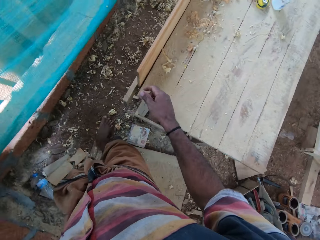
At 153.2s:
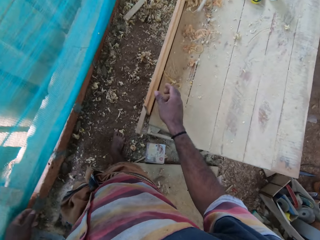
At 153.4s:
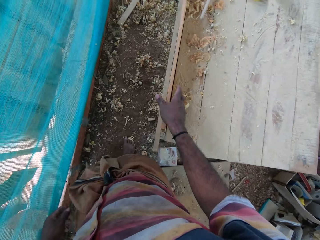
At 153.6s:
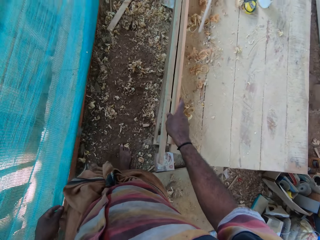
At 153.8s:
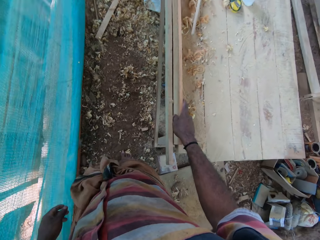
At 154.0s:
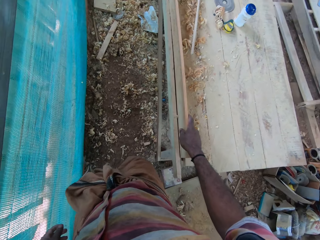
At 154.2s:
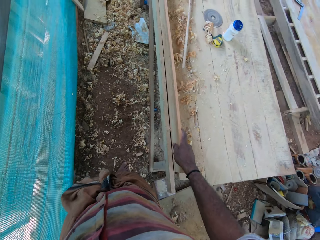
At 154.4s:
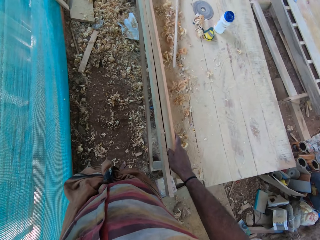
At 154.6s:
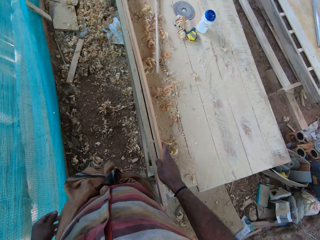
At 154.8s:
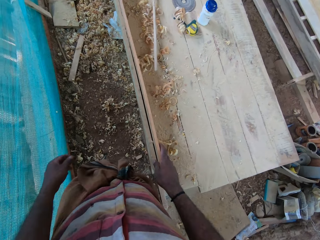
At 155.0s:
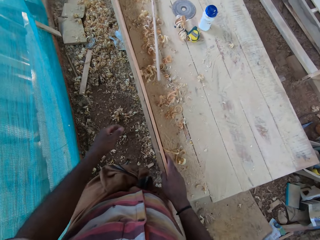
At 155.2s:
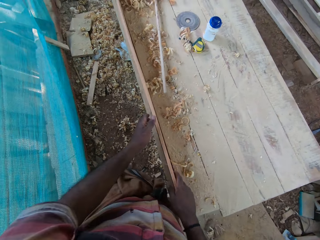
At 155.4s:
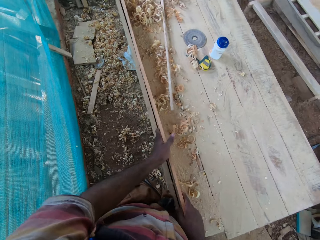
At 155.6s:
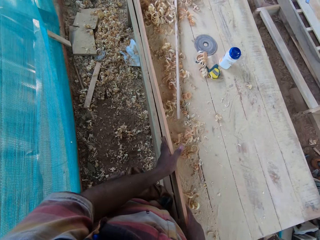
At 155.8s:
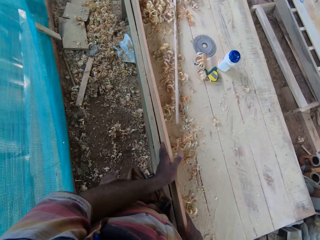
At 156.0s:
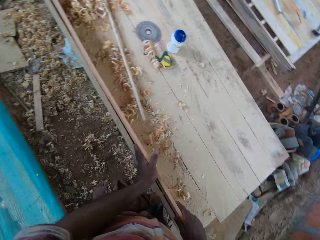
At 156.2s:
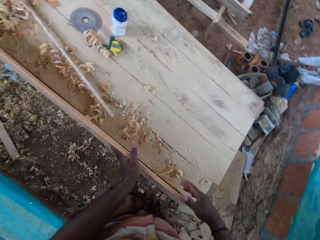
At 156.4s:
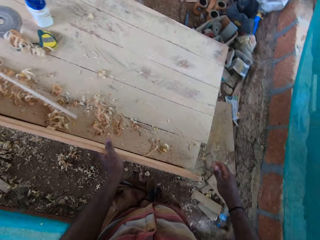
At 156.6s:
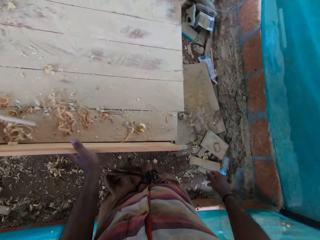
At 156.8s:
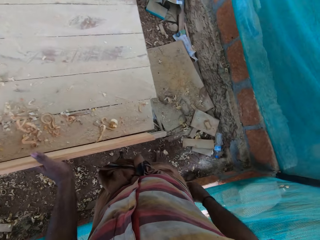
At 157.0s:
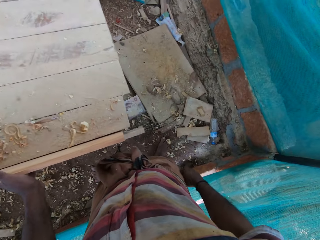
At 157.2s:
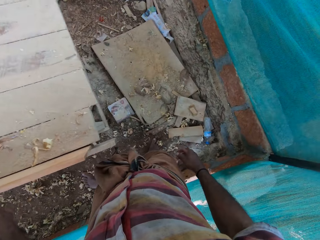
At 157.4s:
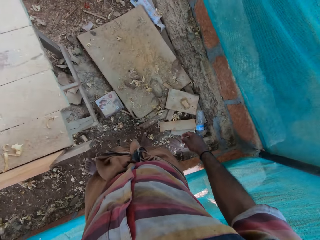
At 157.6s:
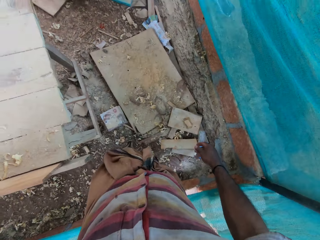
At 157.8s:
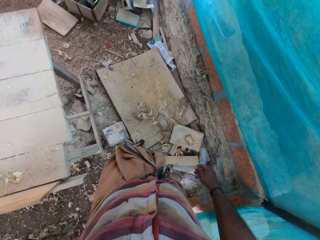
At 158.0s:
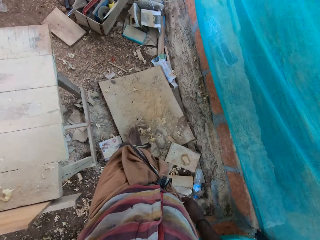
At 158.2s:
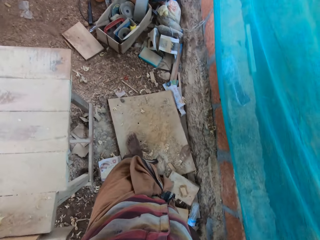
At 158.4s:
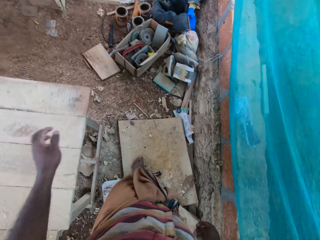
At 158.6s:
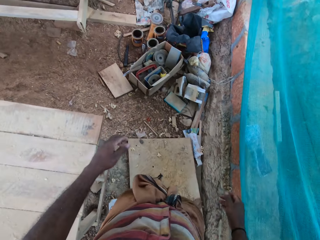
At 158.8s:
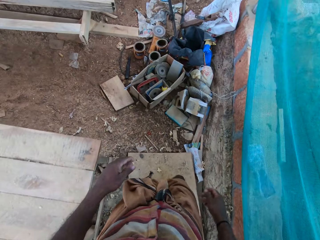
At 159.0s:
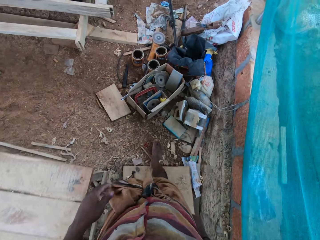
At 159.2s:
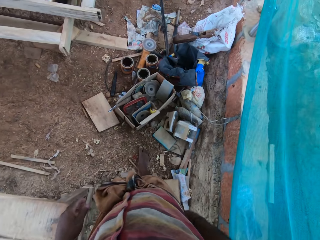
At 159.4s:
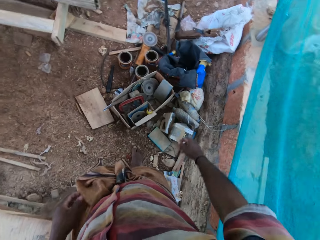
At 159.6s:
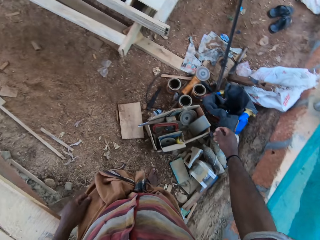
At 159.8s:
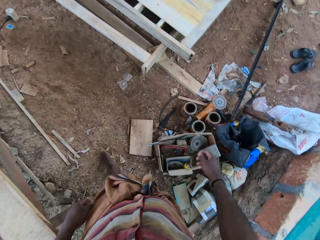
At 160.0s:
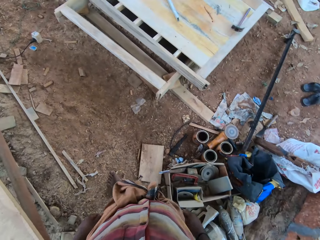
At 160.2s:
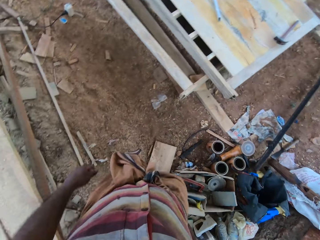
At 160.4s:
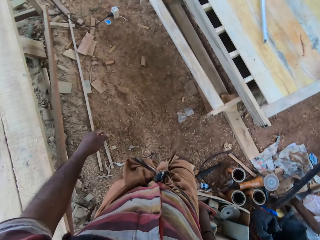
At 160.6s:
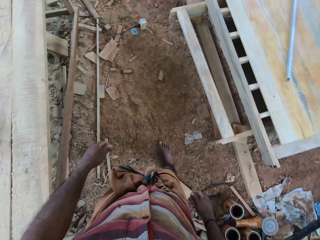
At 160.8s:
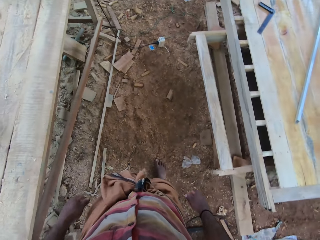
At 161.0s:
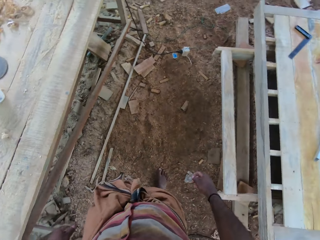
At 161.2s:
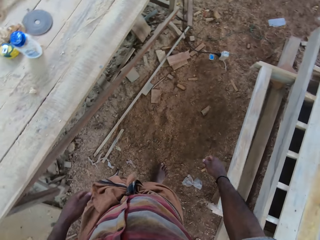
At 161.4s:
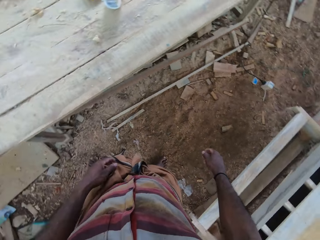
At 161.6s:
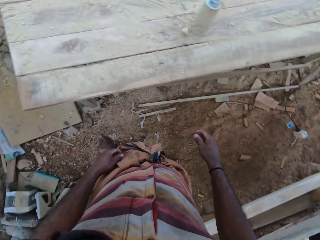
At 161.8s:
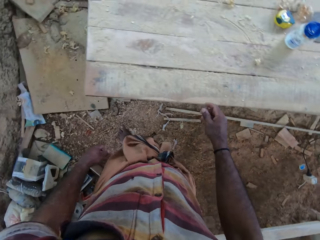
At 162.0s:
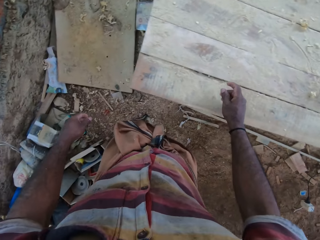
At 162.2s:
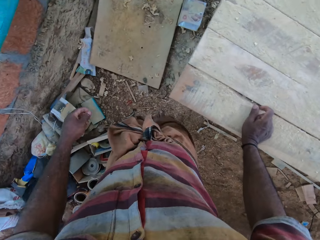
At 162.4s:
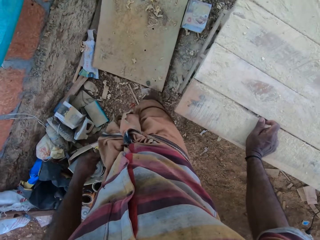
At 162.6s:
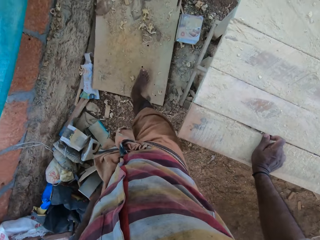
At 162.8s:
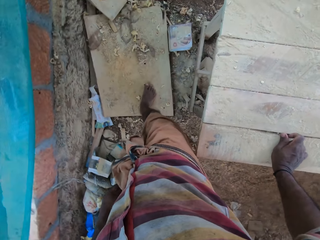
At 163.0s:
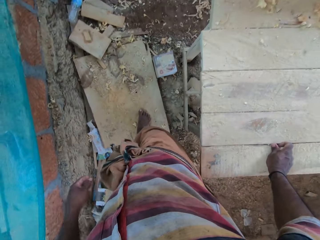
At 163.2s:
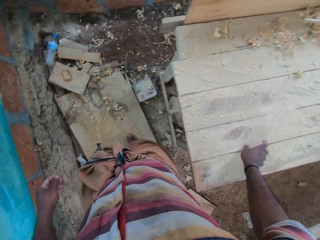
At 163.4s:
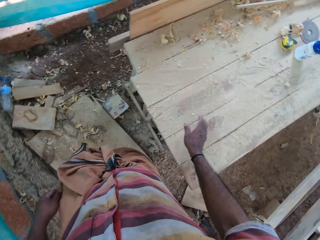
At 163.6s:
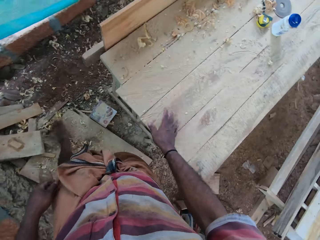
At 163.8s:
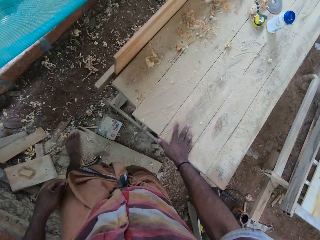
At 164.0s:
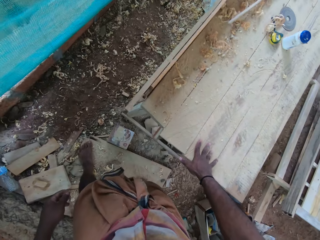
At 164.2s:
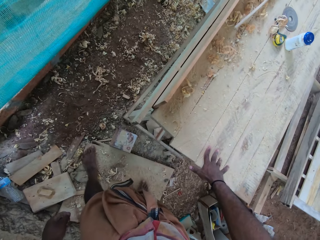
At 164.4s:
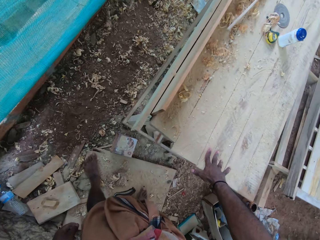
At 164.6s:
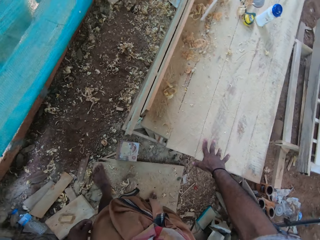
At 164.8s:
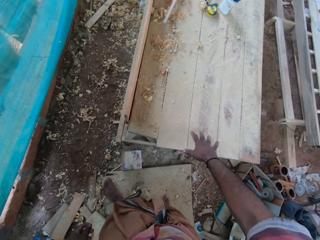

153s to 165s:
The camera wearer holds the wood with his hand. He holds the wood with both hands. He stares at the wood. He walks around the area. He places his hand on the table or bench. He moves the hand on the bench.

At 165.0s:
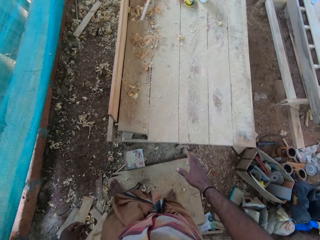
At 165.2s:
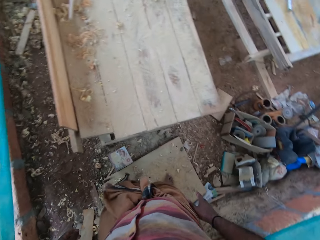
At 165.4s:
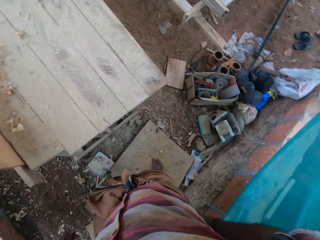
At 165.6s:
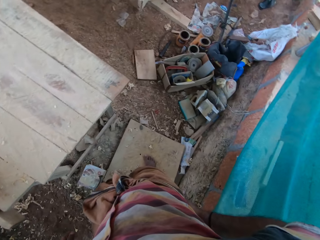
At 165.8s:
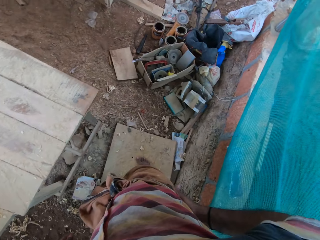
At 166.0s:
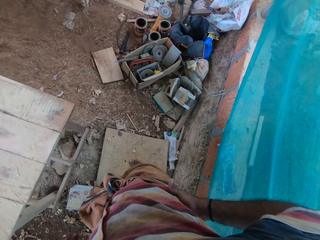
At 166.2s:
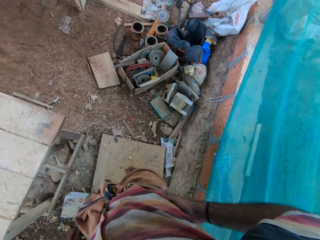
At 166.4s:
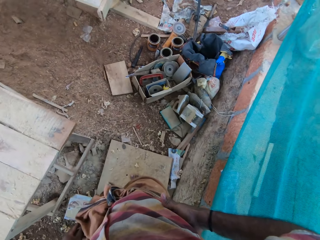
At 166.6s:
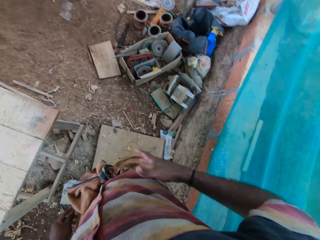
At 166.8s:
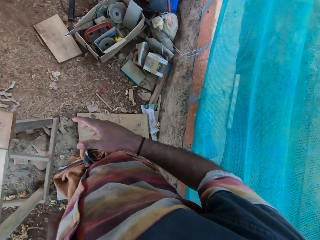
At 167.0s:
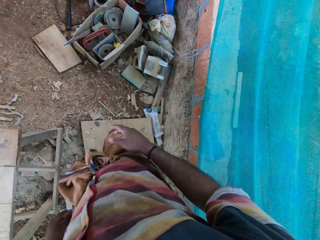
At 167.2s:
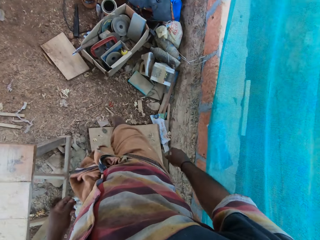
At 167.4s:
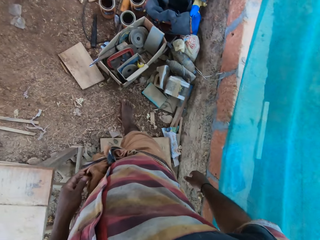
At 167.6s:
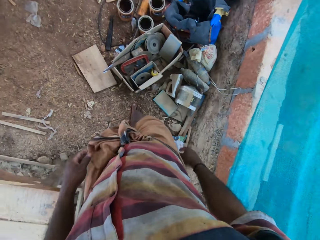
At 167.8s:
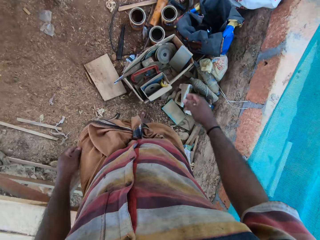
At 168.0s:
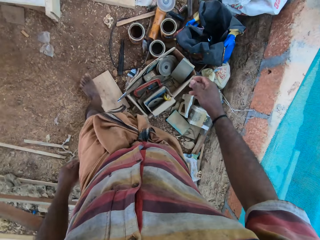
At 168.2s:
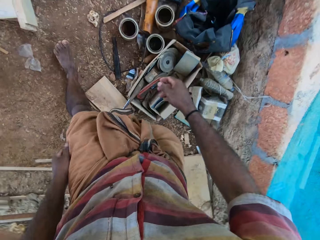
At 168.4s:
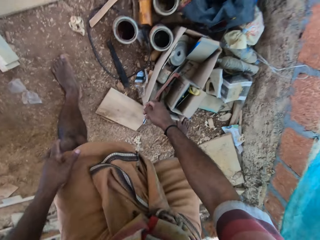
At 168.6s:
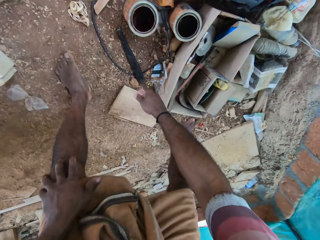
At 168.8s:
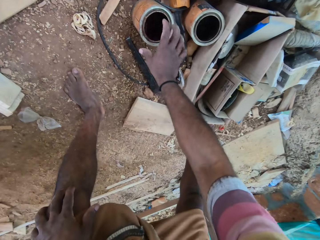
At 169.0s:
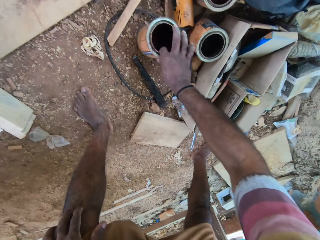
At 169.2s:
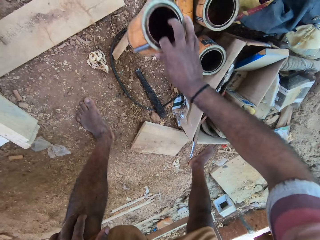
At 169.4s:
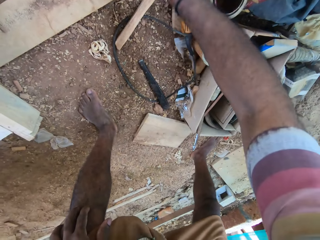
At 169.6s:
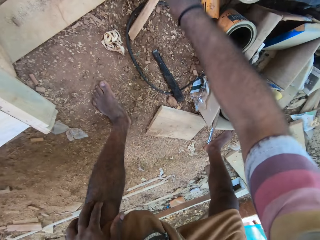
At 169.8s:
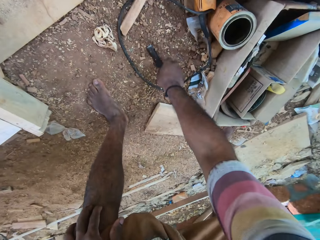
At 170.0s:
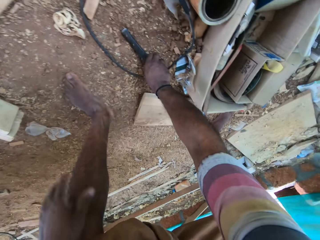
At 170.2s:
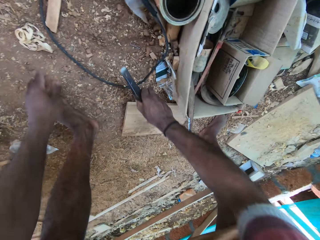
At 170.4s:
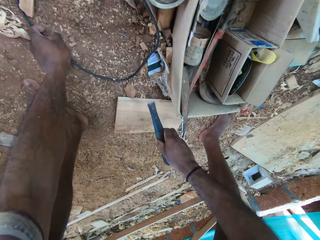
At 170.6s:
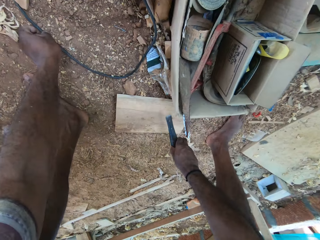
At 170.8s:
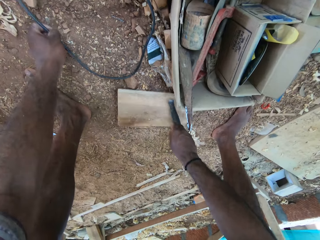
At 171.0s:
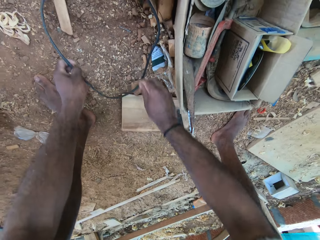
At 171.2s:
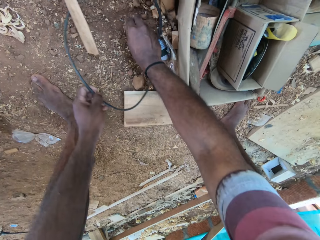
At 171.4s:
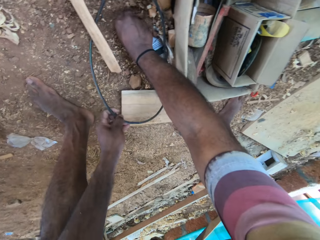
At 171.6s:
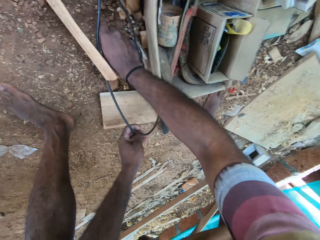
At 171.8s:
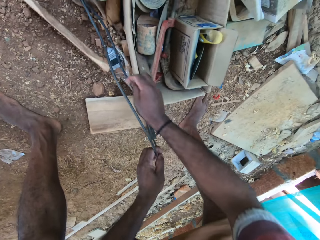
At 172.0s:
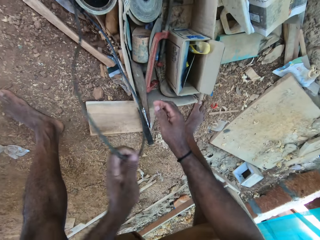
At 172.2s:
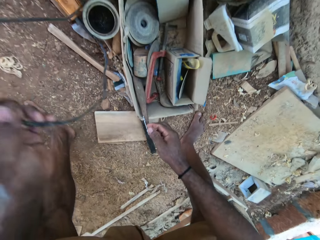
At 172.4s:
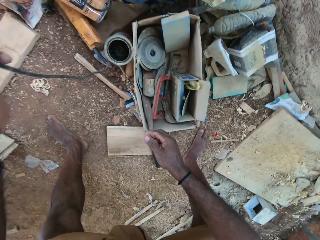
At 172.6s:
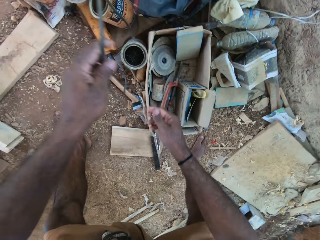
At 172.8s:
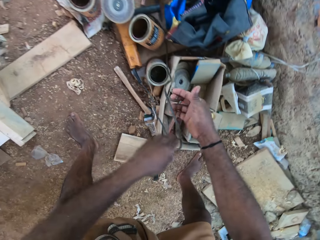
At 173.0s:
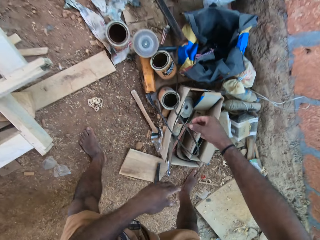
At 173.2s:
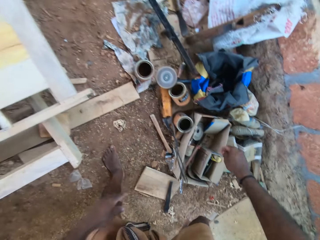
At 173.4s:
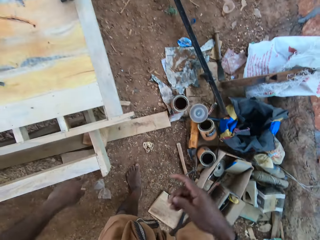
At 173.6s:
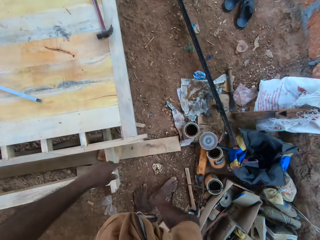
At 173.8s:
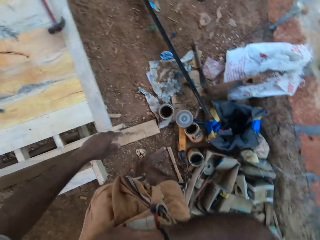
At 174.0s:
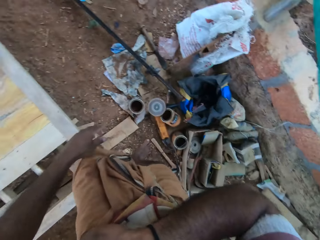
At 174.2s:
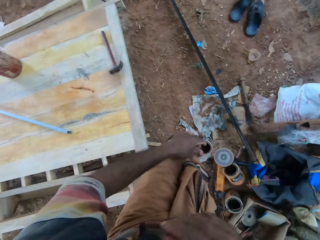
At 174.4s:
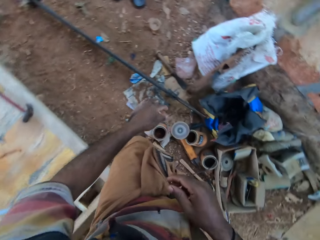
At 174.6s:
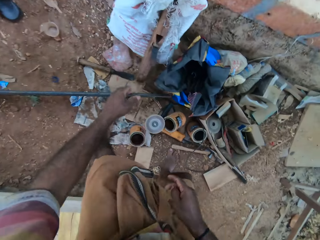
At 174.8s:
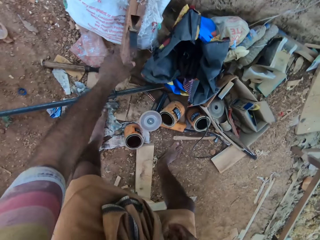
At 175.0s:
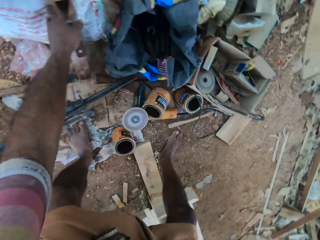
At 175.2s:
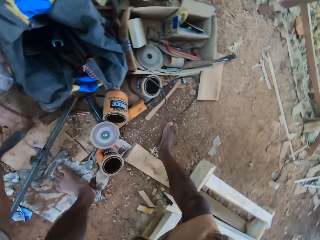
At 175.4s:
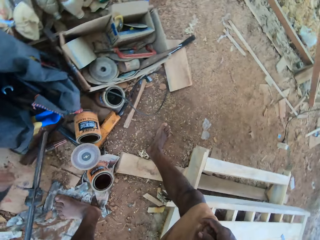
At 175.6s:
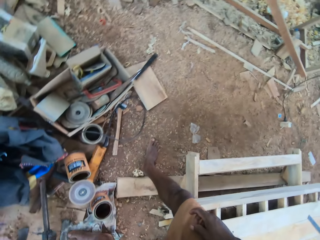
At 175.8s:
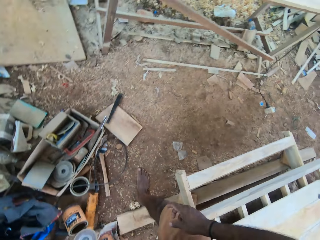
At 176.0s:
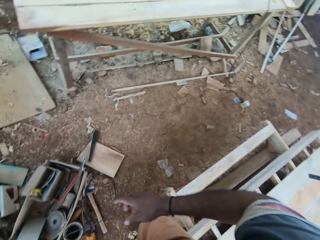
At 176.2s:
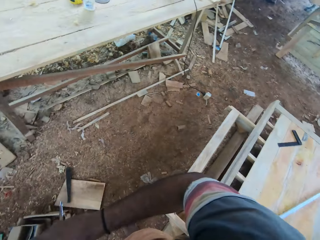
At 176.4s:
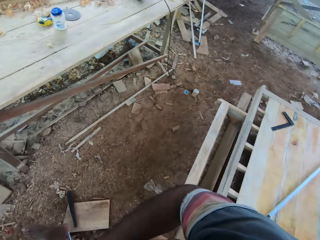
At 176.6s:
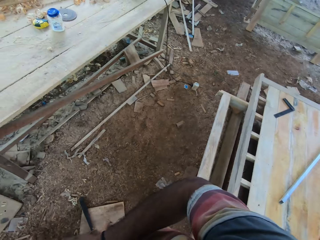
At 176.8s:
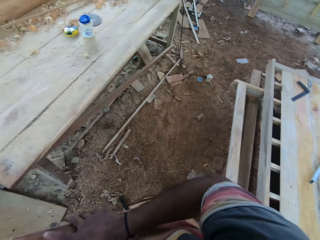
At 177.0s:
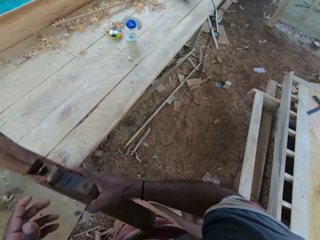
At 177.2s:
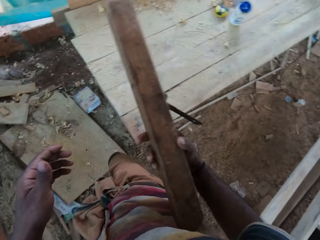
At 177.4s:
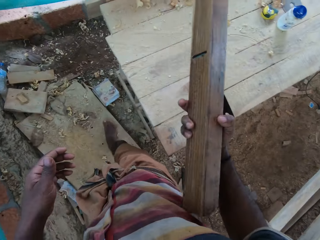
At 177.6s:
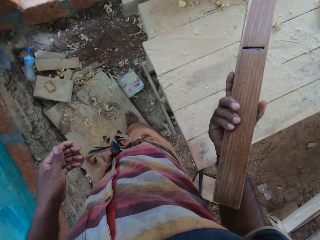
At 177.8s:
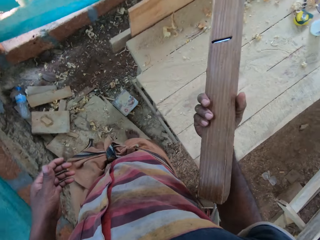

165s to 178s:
The camera wearer wipes a hand. He places his hand on his waist. He walks around the area. He moves a tin on the ground aside. He picks up a rod, picks up a cable, and places the rod aside on the ground. He moves the cable aside. He pulls the cable and drops the cable. He walks around the area. He picks up the smoothing plane or wood plane from the ground. He walks at the compound. He passes the wood plane to the right hand.
